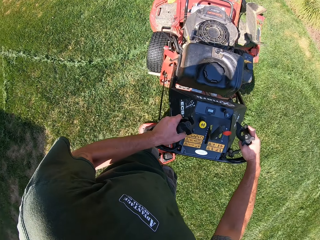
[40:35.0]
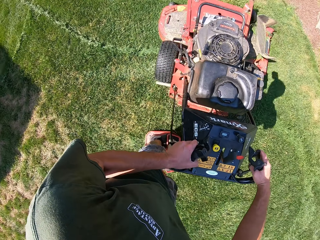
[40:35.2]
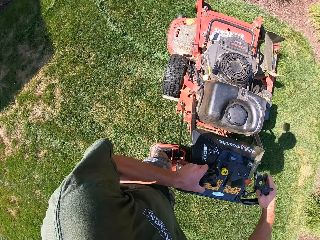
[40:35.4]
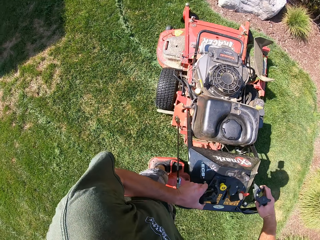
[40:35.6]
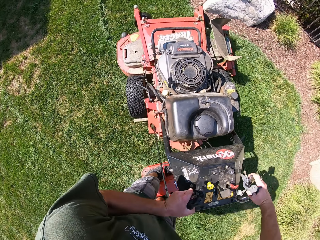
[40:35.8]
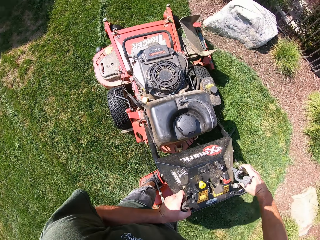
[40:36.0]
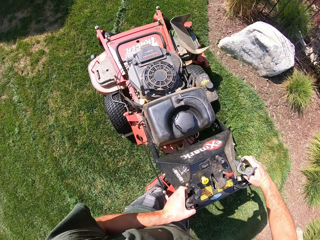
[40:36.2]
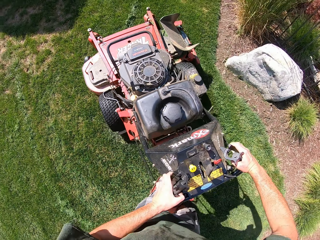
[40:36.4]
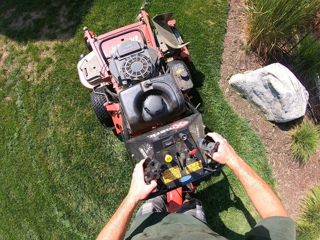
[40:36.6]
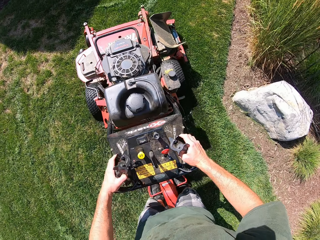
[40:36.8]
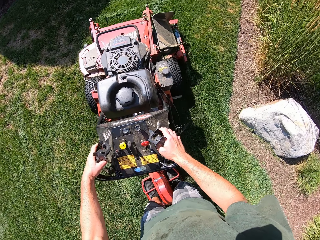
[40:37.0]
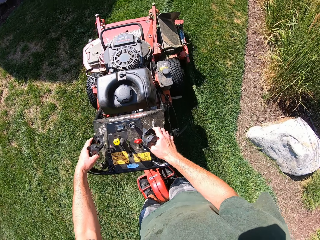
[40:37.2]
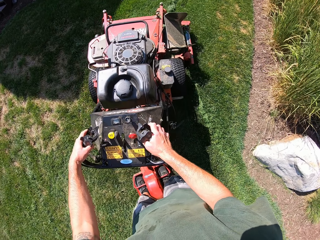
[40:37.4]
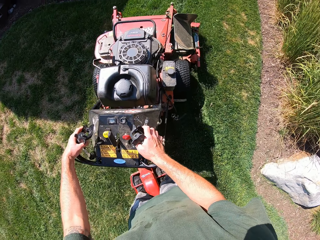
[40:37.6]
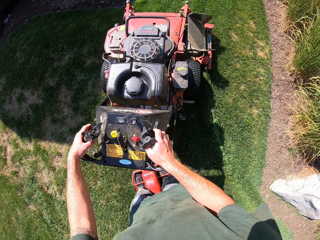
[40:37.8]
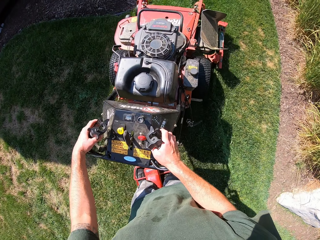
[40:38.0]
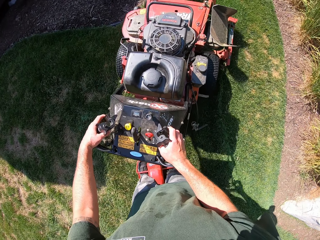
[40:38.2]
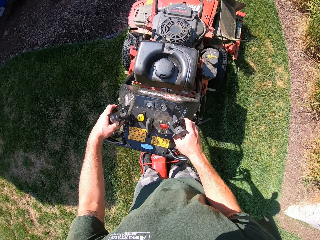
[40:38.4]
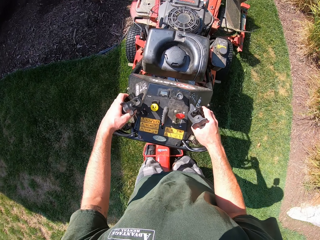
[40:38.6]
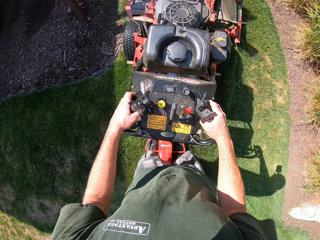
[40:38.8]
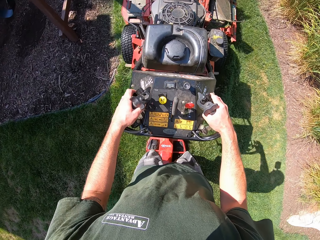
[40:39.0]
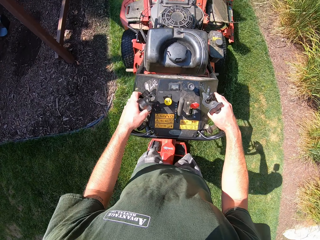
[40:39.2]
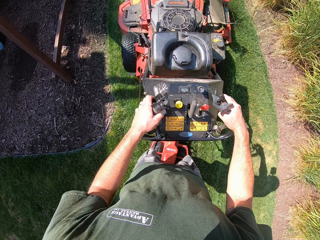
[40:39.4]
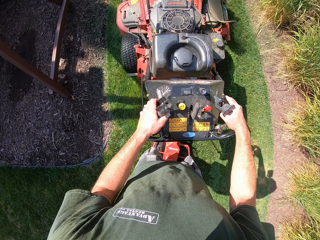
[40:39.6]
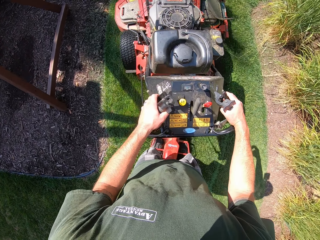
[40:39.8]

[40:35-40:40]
The camera wearer turns the lawn mower to the left. They mow the lawn with the lawn mower.
